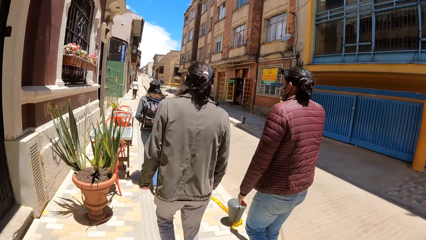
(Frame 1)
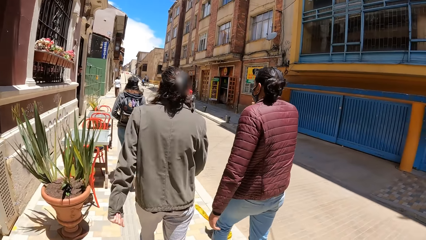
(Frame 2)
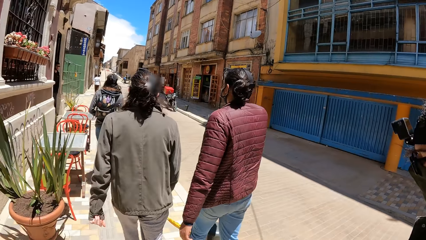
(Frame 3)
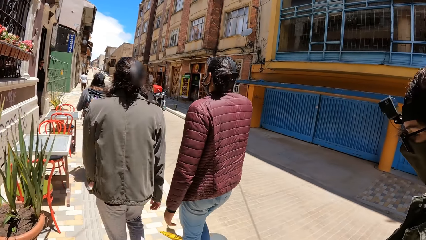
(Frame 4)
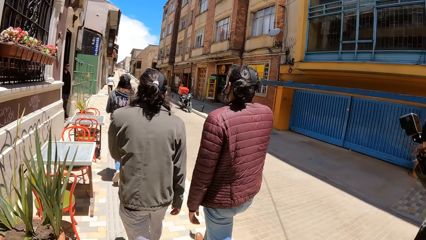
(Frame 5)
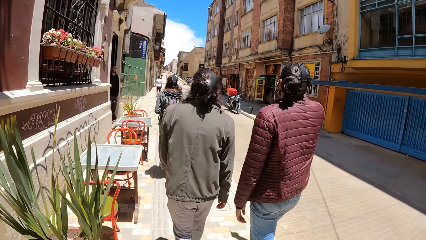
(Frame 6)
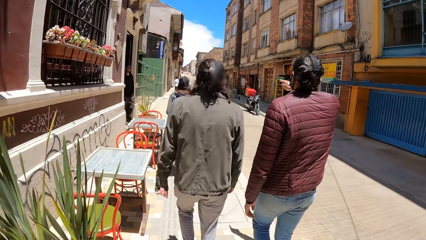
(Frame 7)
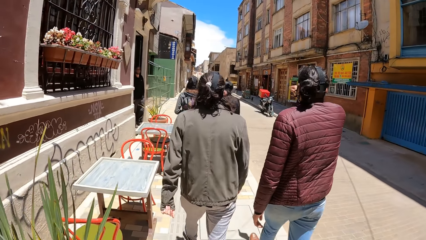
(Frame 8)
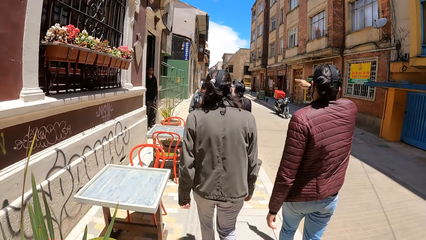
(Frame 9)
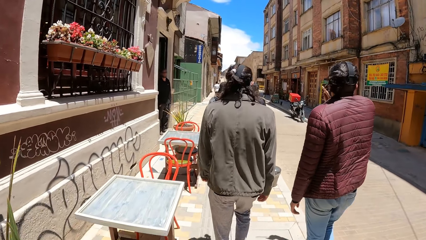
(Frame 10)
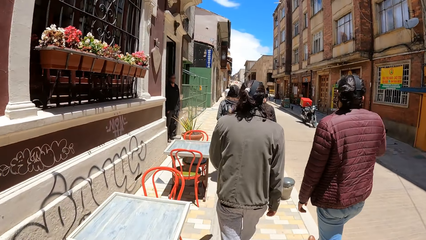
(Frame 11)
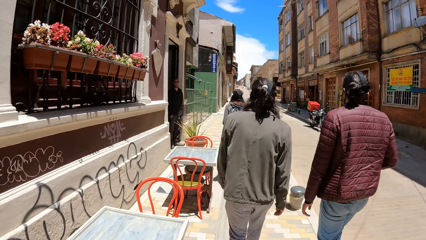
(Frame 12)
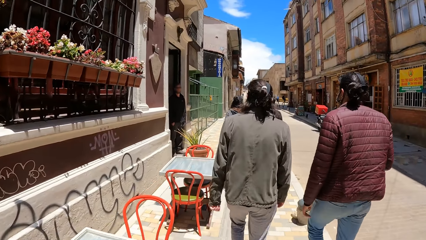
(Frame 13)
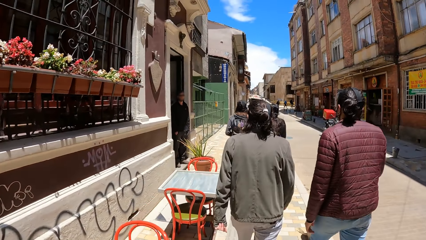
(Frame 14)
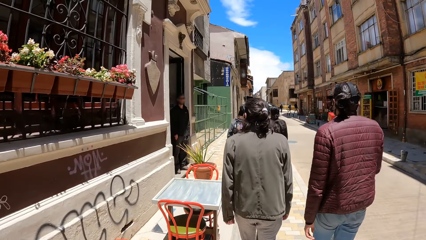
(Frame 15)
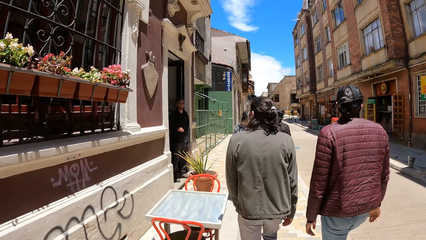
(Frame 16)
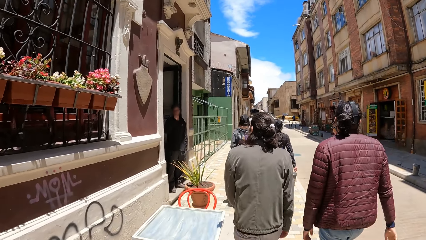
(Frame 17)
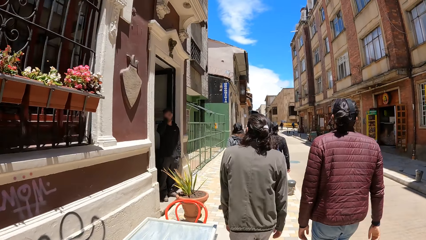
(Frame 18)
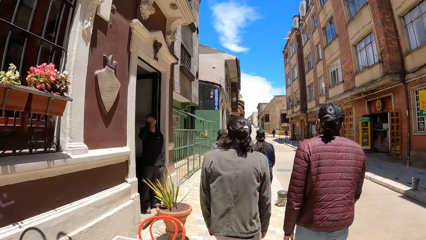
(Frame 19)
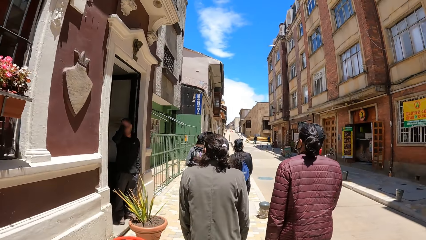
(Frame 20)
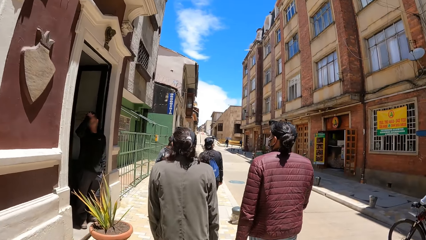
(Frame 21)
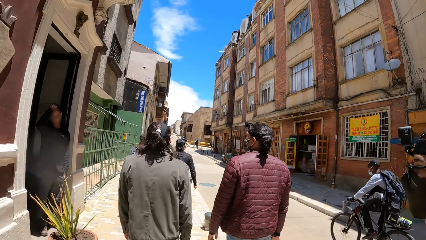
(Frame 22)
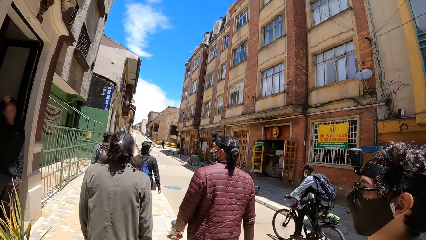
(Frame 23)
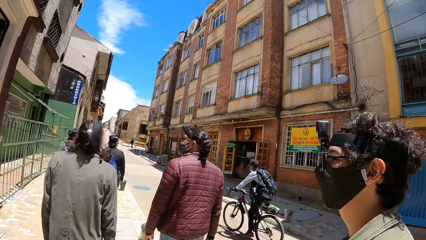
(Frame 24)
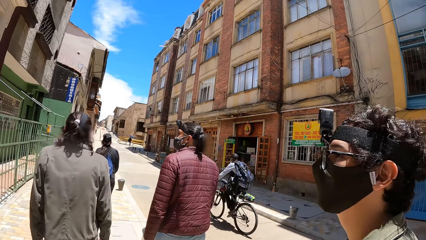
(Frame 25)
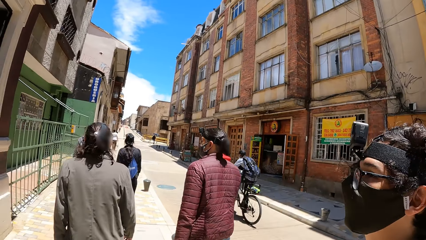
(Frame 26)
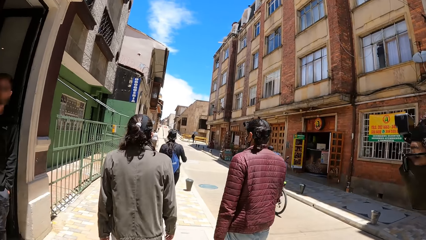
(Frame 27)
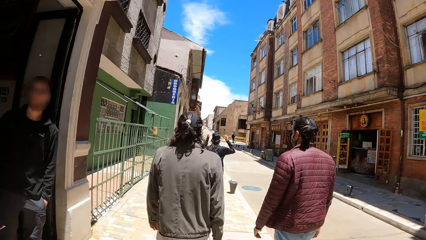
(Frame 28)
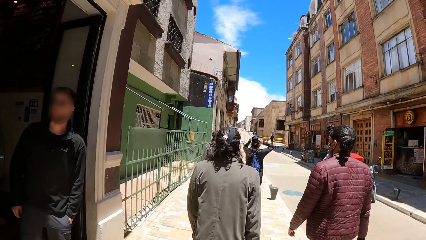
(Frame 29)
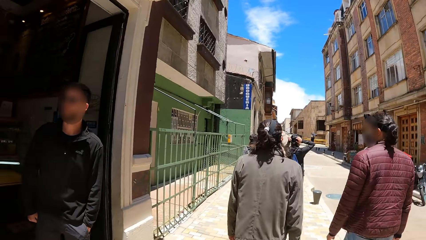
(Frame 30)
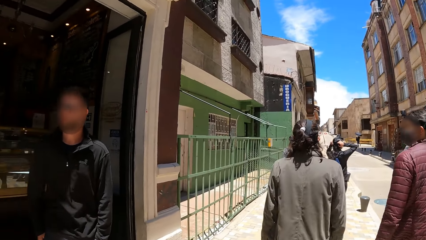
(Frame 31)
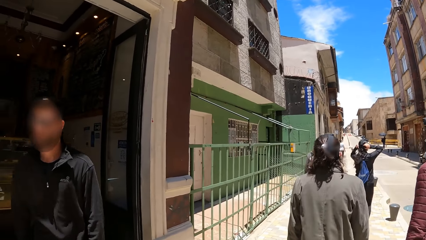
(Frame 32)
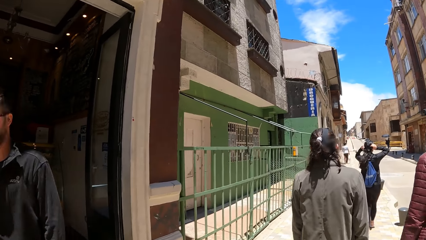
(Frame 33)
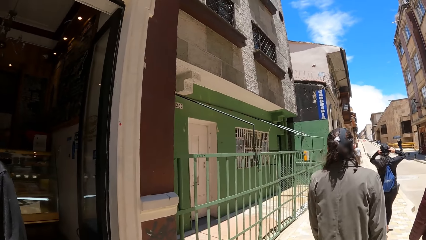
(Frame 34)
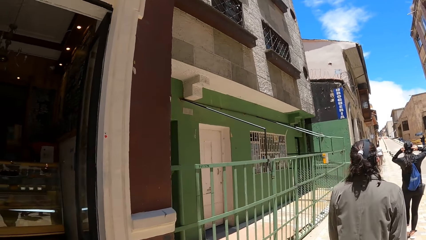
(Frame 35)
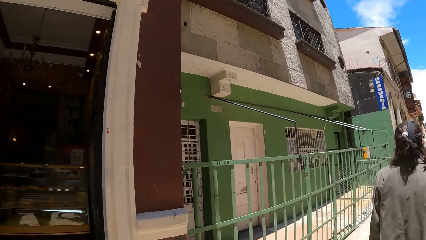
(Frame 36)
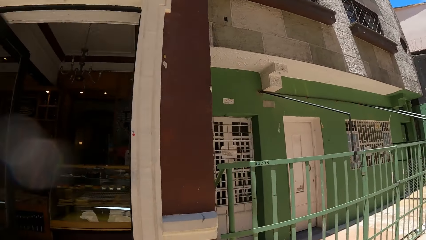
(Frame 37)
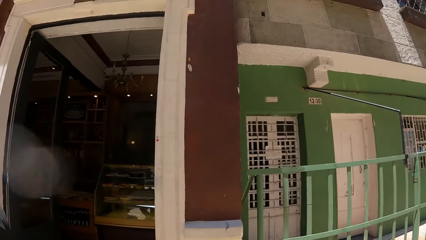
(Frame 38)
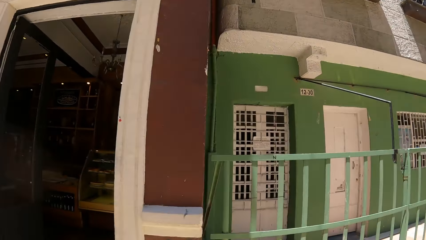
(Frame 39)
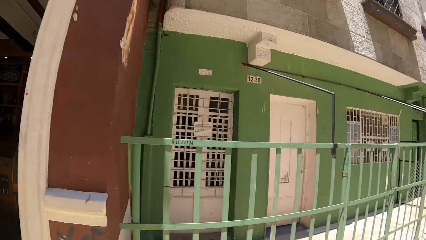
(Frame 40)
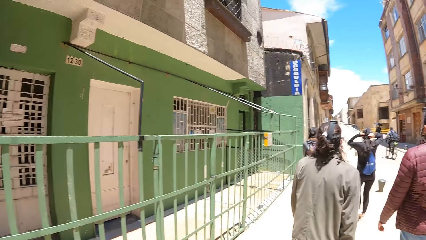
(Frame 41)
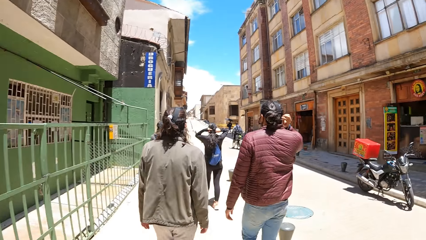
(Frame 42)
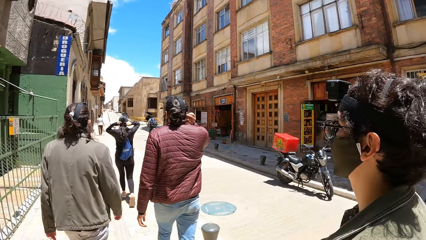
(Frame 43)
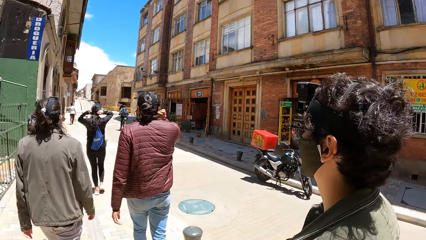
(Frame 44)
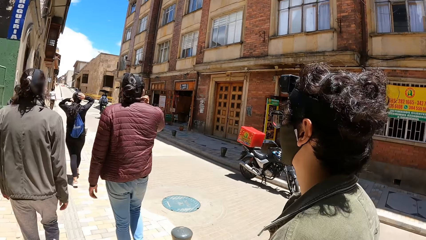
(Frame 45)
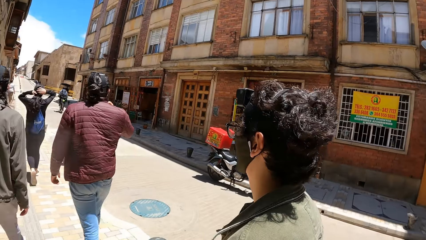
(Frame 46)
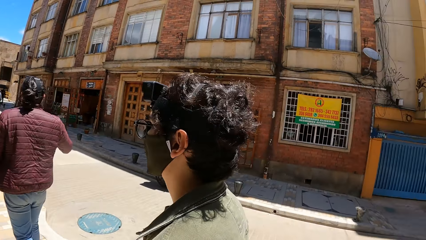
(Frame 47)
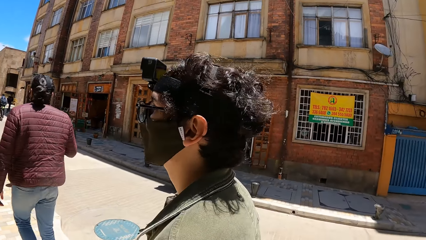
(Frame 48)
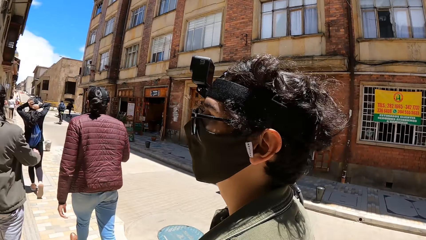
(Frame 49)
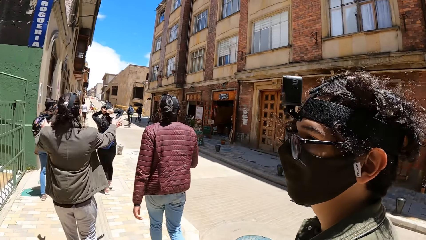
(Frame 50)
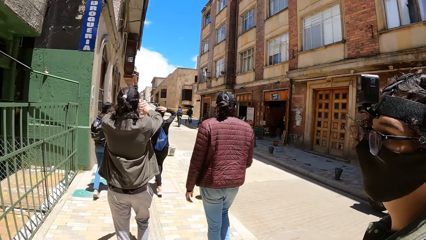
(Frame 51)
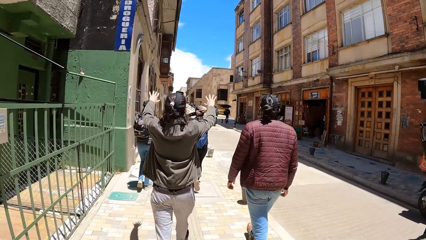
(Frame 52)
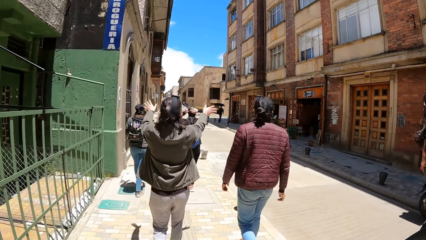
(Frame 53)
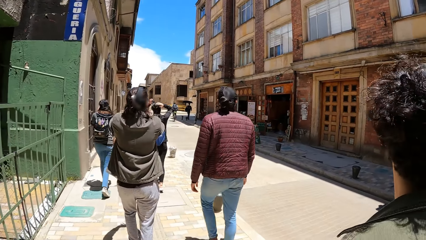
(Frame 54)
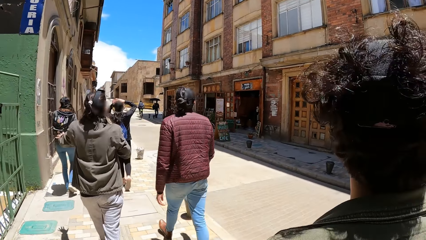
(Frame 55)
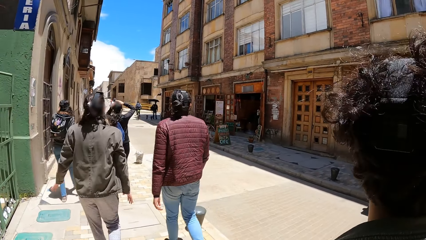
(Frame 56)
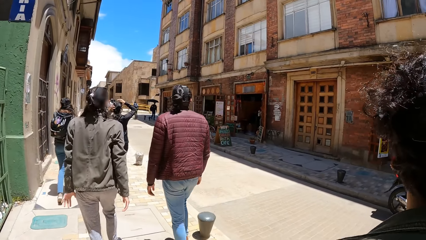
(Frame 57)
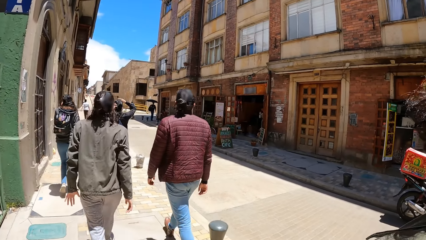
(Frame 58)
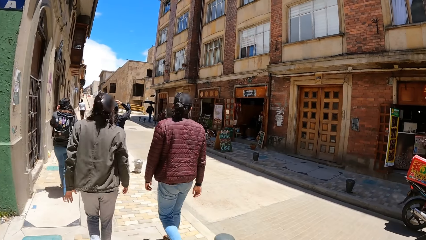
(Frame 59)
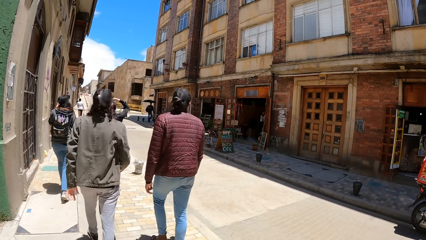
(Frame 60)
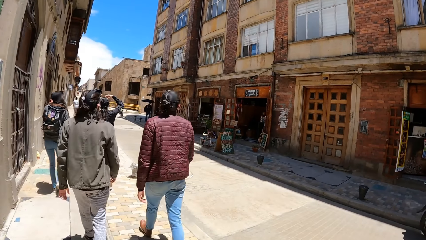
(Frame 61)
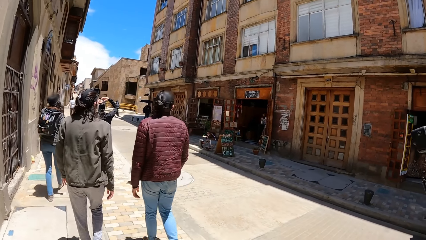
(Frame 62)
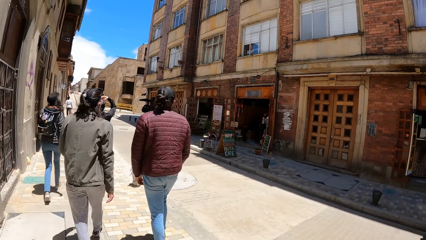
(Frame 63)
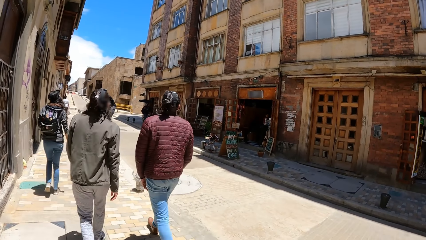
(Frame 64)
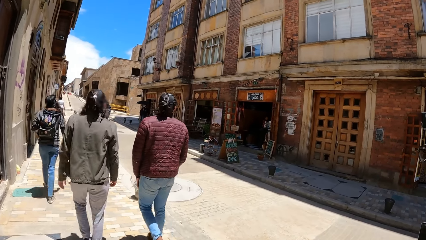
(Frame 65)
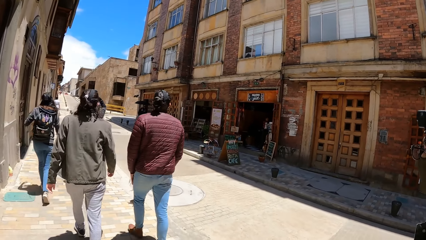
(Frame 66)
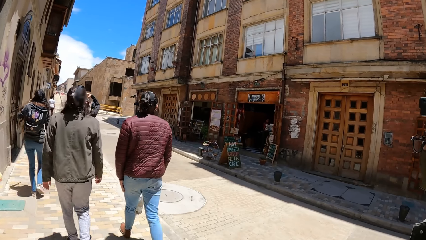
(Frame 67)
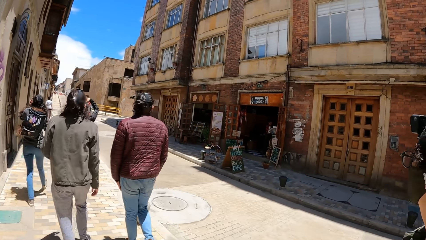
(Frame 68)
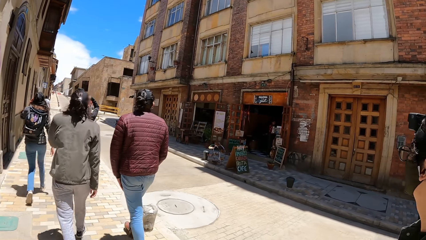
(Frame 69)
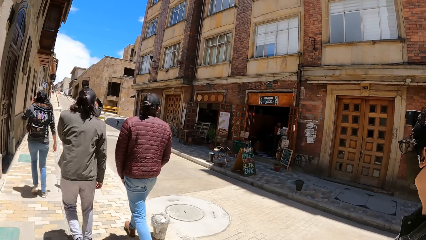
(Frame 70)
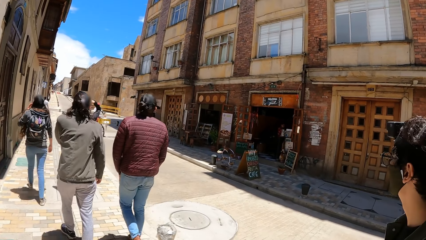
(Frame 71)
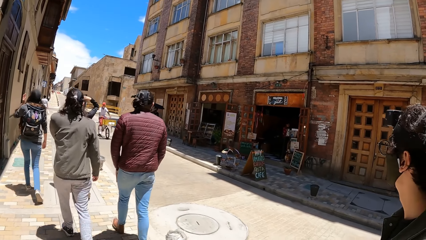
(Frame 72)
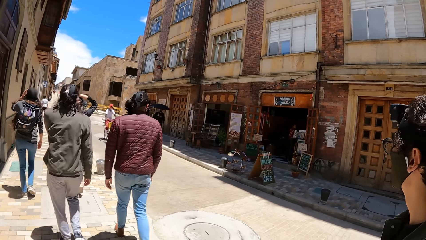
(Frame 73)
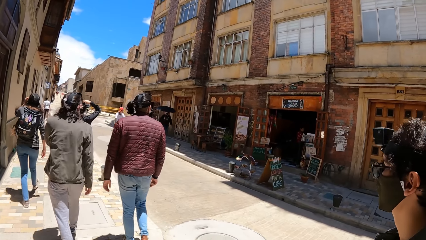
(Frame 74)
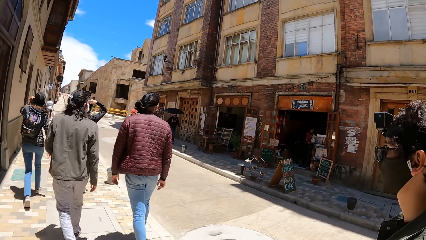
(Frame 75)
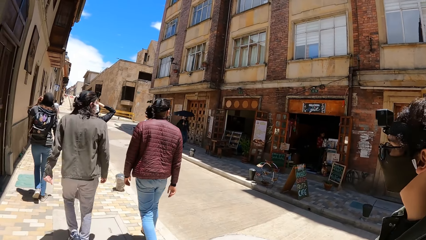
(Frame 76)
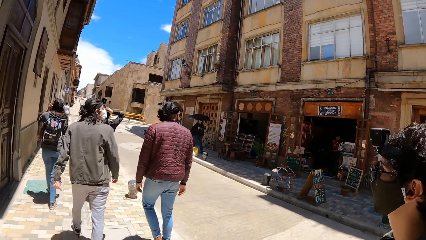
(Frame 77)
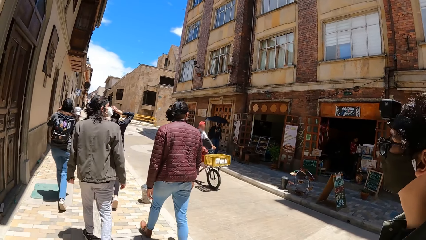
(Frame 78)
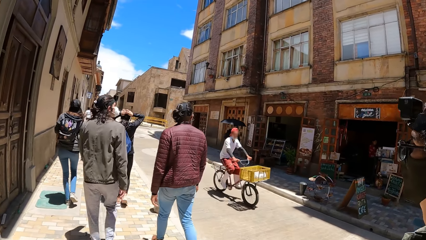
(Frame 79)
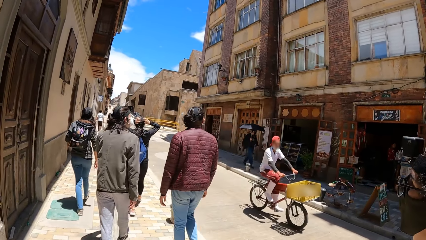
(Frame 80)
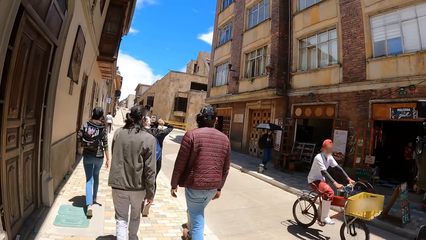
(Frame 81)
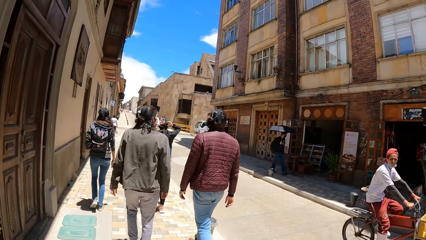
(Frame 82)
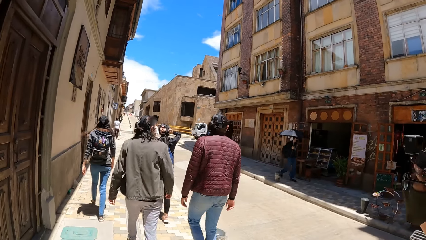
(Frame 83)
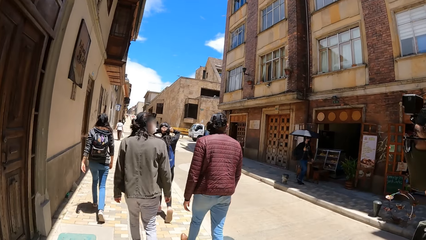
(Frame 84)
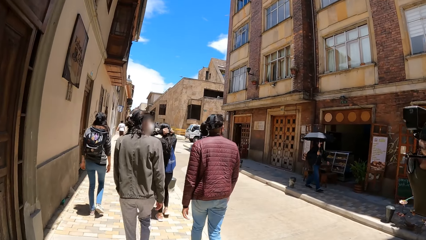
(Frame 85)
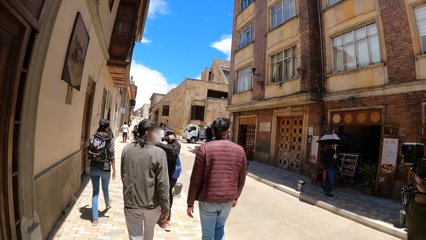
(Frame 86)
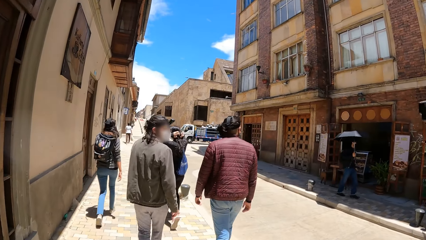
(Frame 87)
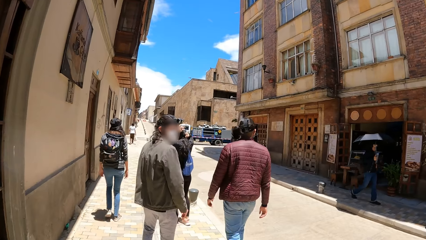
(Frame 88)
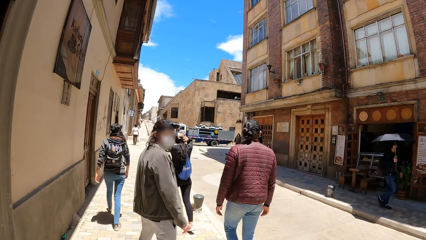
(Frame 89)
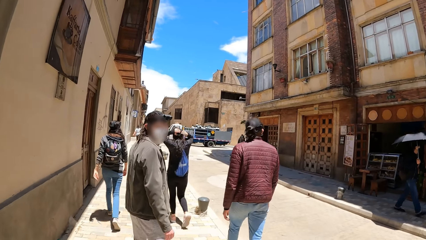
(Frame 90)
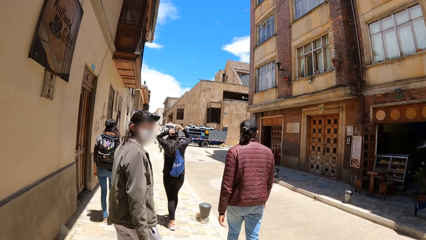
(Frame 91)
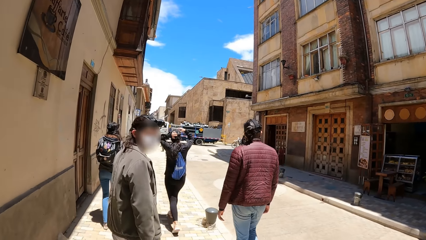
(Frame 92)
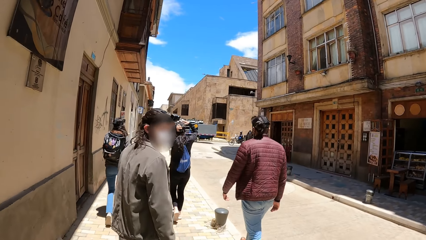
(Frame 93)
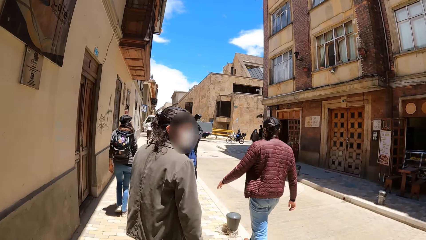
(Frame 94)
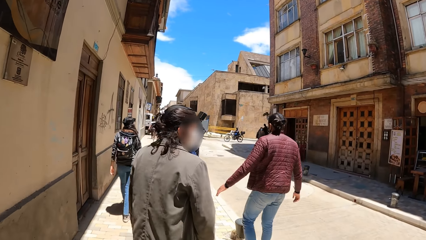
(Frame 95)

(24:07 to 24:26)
The woman adjusts her hair with both hands. The man gesticulates with both hands. Another woman adjusts her hair with her left hand.
